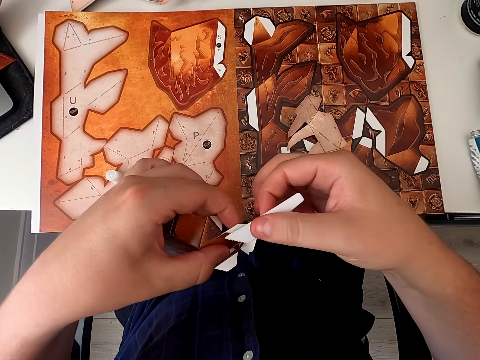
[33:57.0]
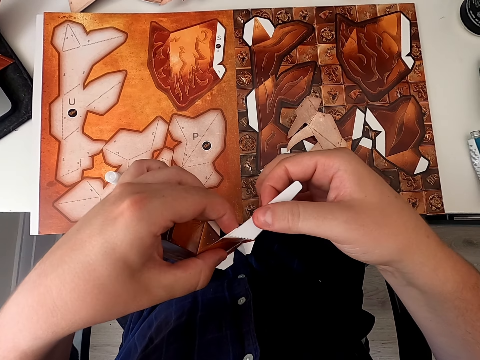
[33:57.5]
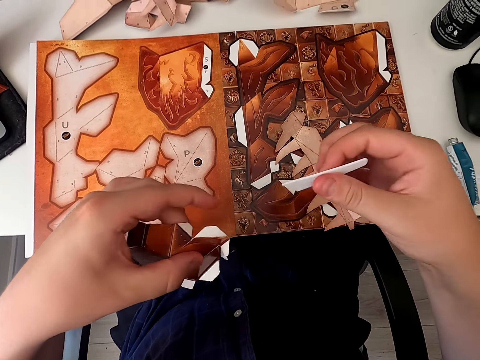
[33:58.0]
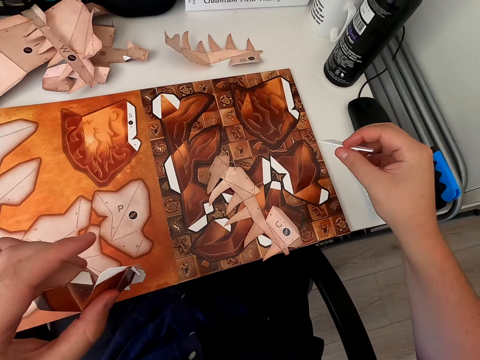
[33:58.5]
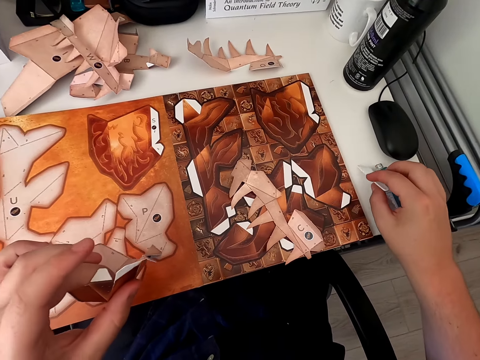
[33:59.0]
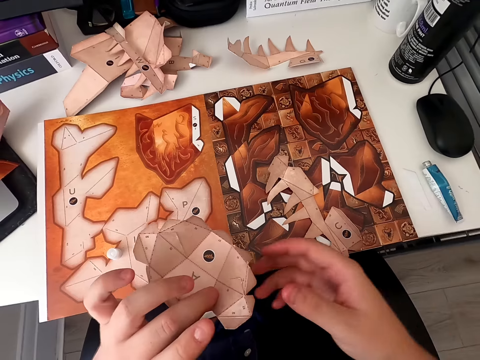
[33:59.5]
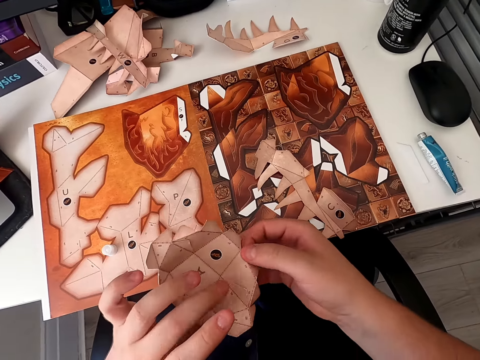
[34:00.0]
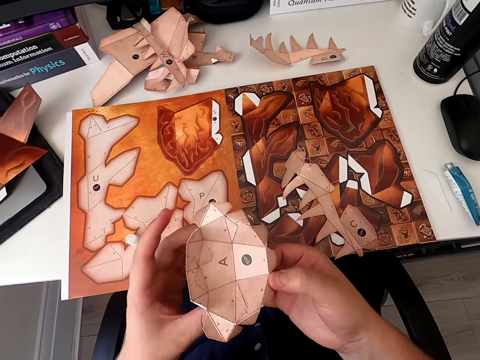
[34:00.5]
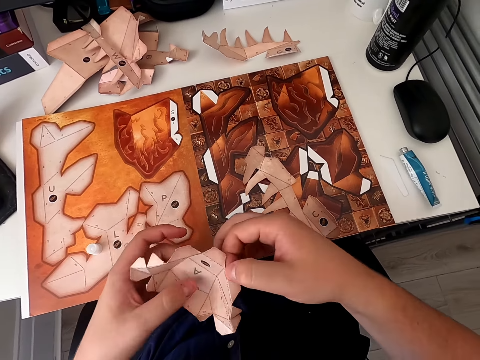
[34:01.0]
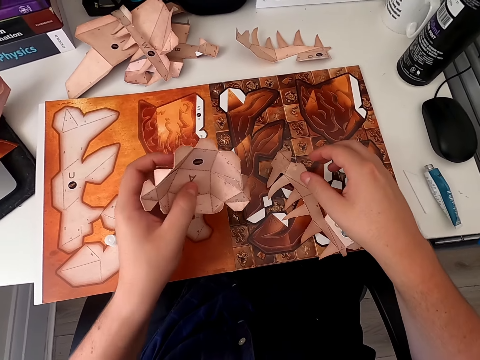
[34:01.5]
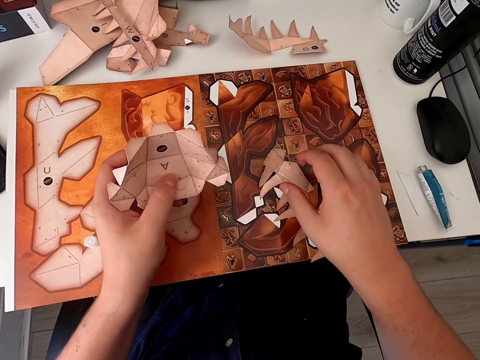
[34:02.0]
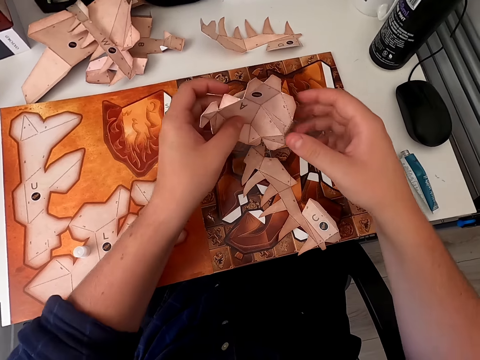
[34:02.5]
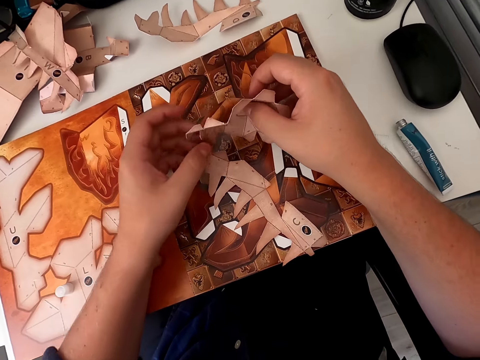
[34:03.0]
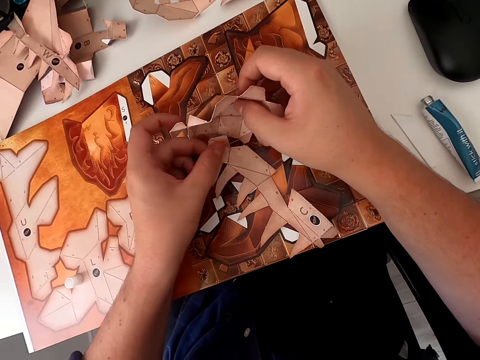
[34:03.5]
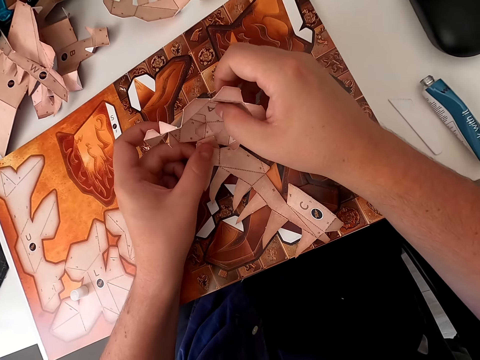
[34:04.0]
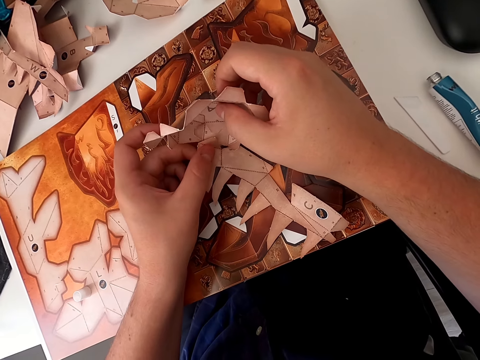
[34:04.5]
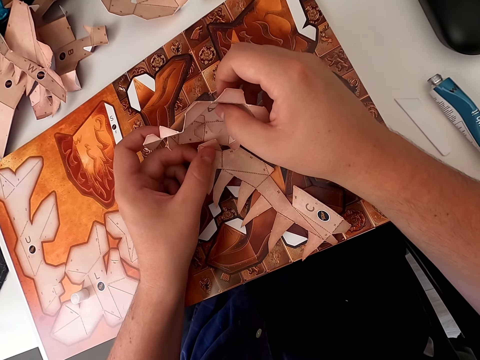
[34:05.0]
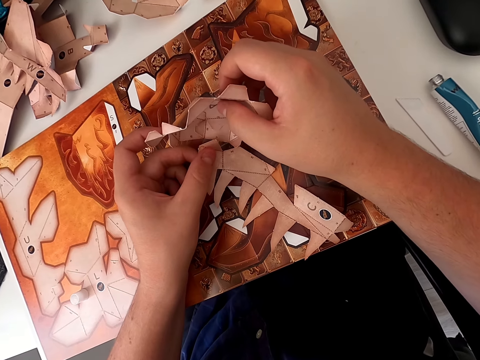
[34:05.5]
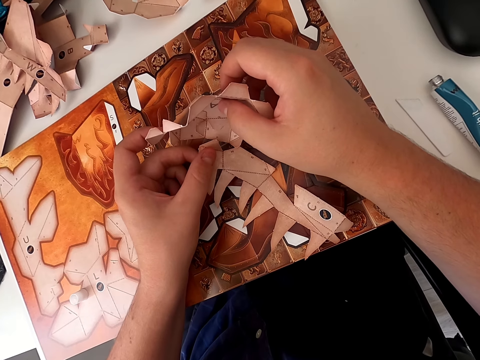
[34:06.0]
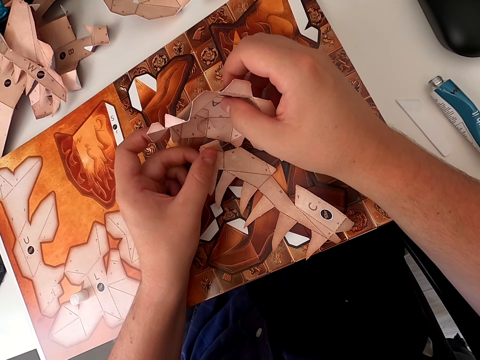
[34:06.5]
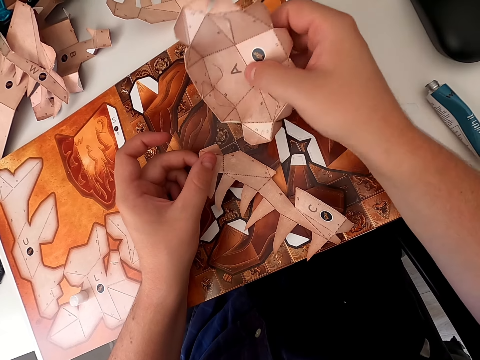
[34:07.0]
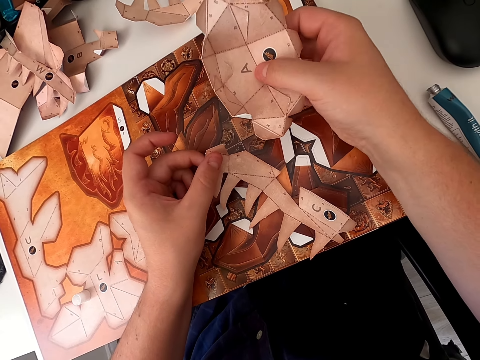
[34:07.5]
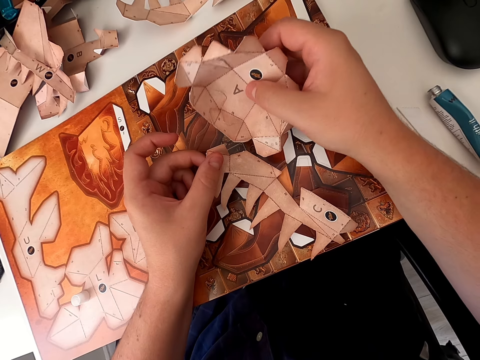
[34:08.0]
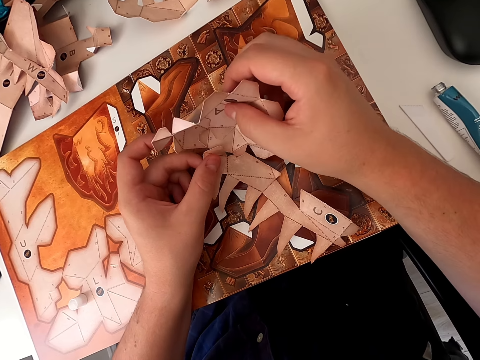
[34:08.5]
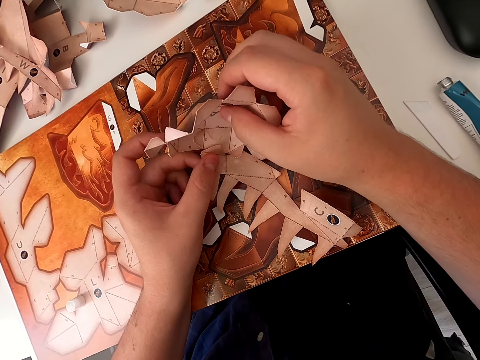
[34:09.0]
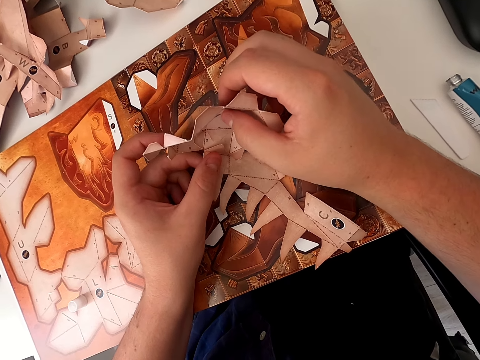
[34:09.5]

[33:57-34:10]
The camera wearer applies glue on a craft with an emboss board. They put the emboss board on the table, turn the paper craft and hold the paper craft. They set the paper craft. They join the paper together and lift the paper craft.

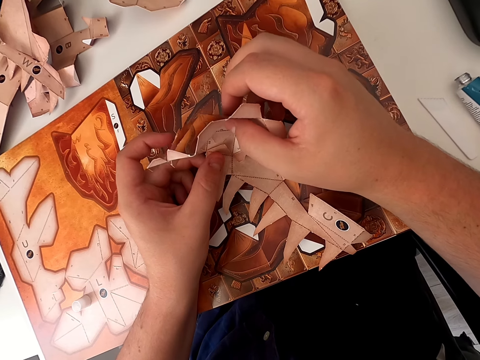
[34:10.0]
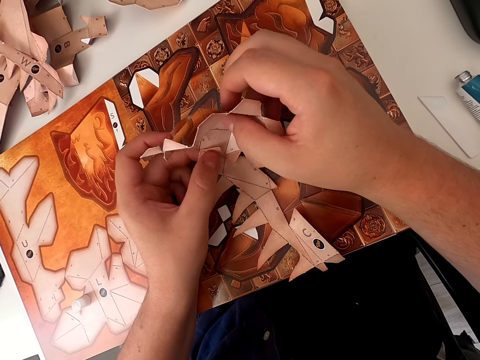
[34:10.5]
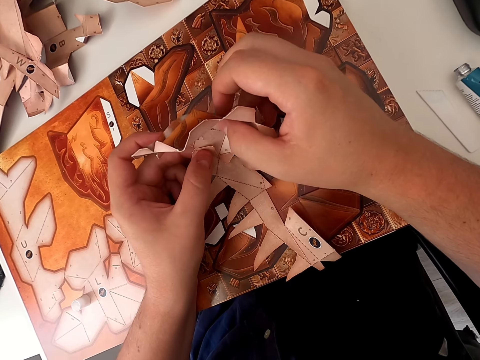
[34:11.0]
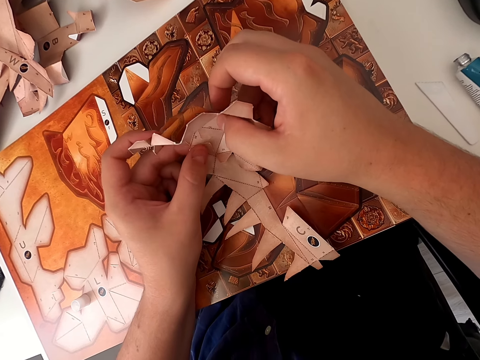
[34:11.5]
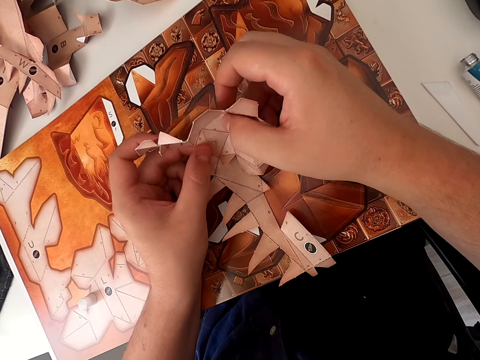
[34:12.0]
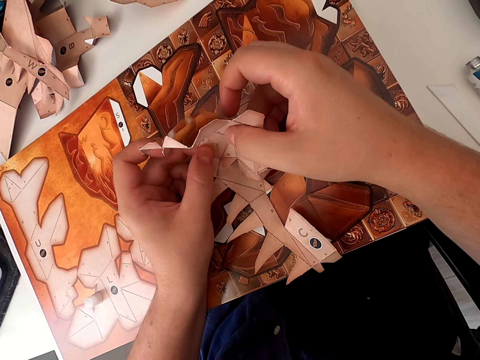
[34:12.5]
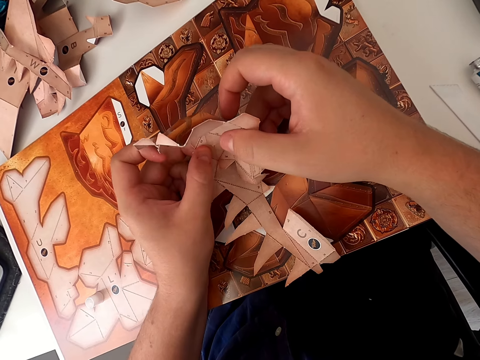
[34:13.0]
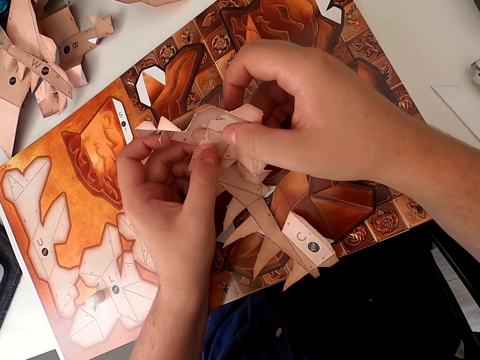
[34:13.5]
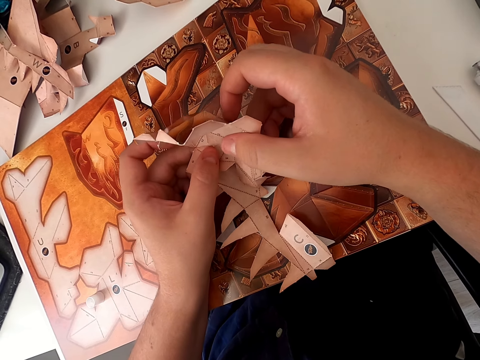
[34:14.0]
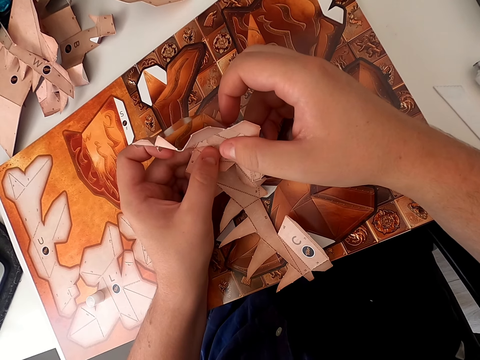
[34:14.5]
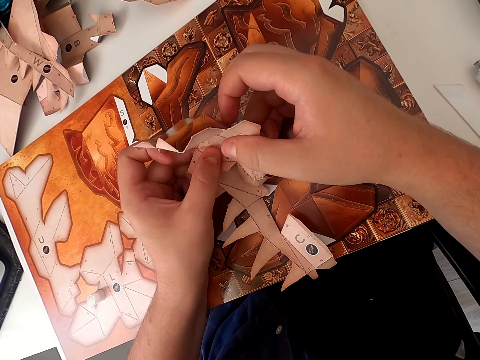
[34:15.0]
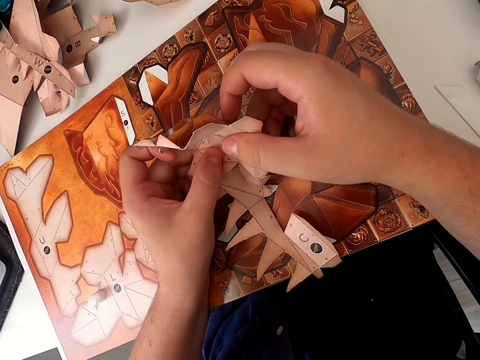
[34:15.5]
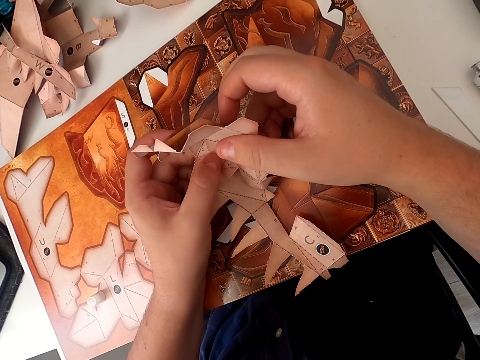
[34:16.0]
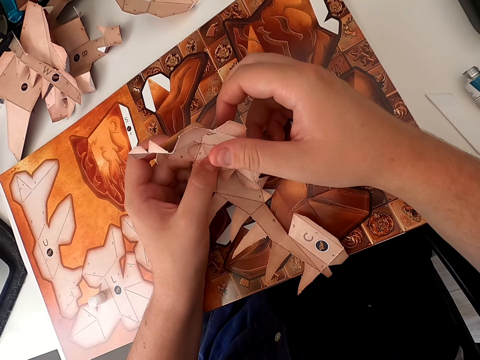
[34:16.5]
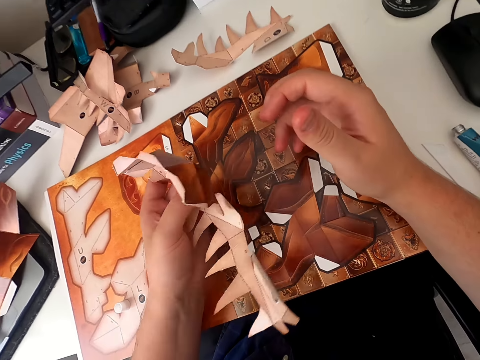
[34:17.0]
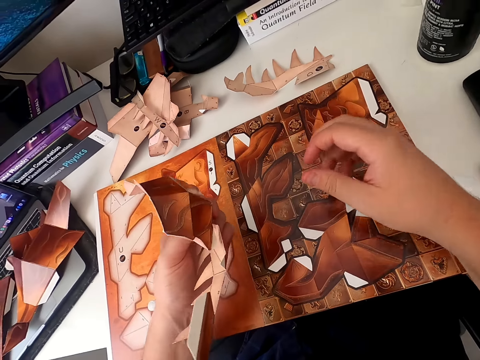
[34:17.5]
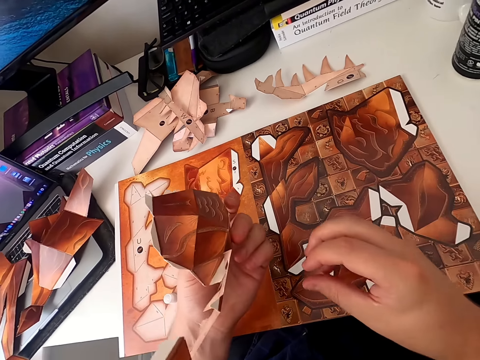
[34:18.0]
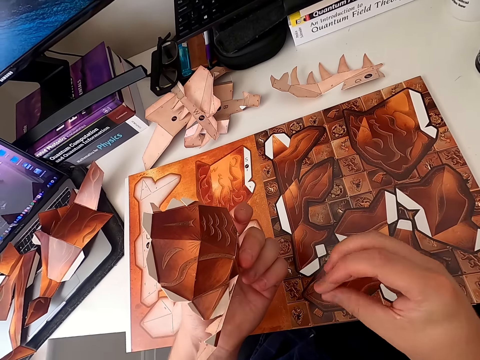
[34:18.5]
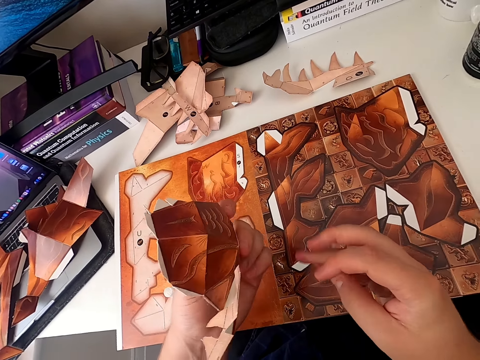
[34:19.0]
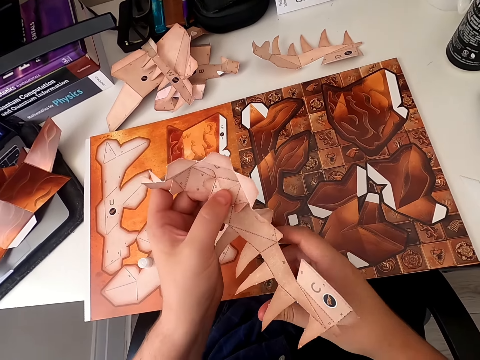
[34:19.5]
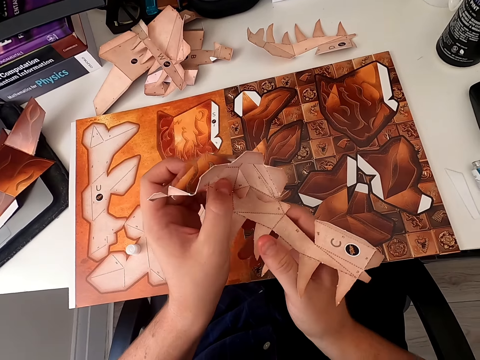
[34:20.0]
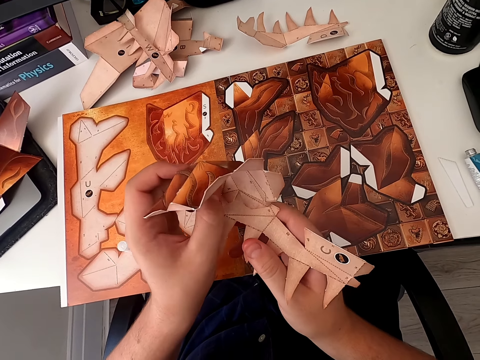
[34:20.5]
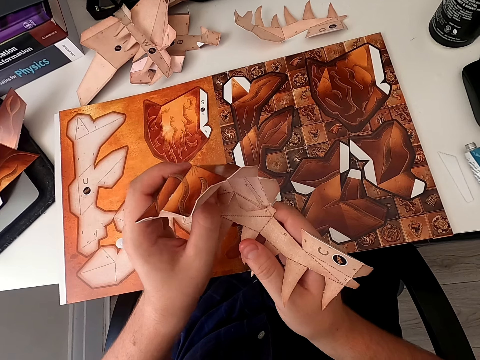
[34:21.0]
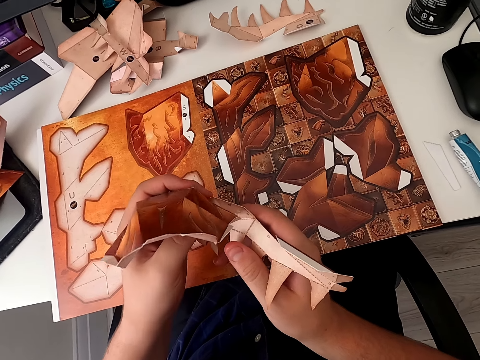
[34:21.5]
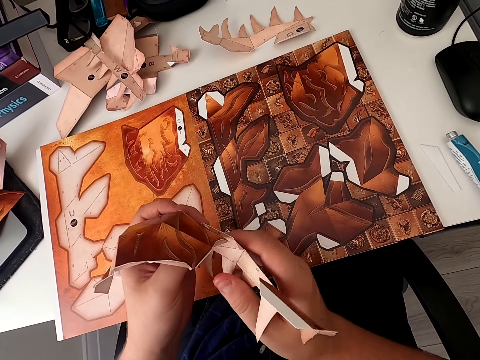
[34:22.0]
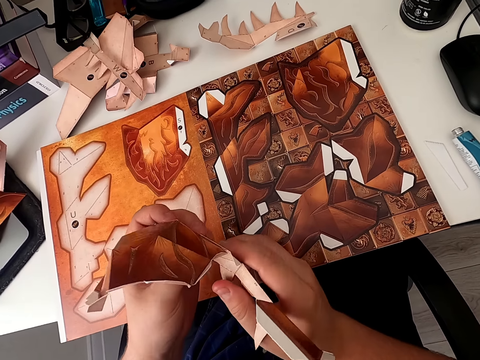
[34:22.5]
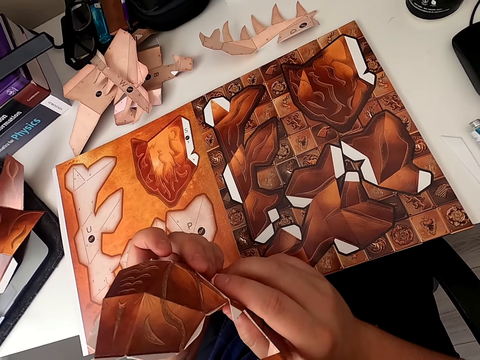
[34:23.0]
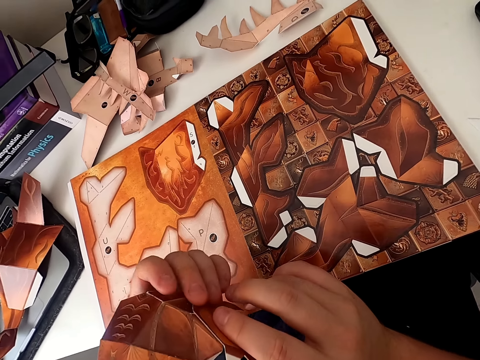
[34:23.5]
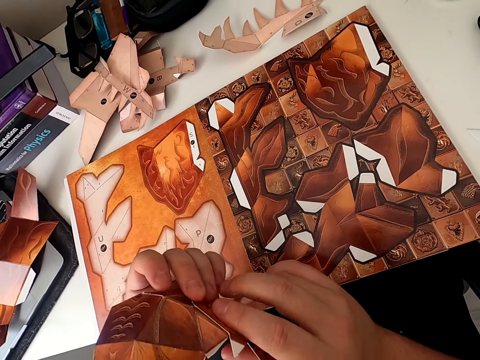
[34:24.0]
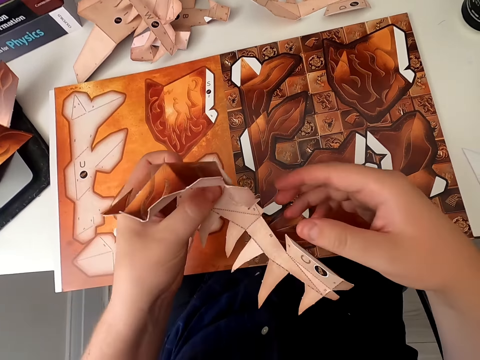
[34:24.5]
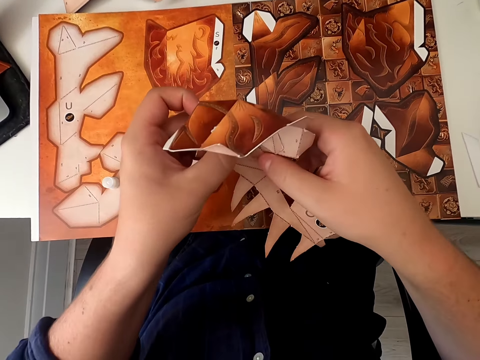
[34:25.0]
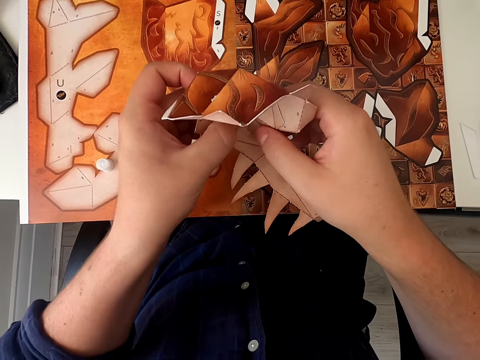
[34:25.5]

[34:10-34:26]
The camera wearer sets the paper craft. They stick the paper craft. They stick the paper craft again. They turn the paper craft. They rub fingers. They turn the paper craft. They hold the paper craft. They turn the paper craft.
